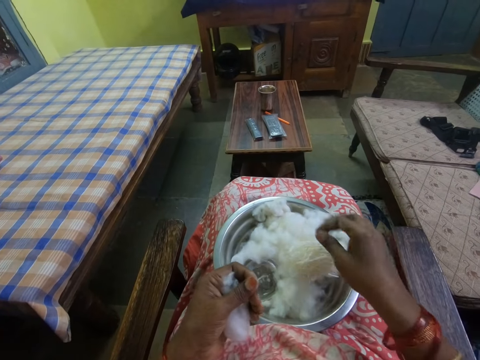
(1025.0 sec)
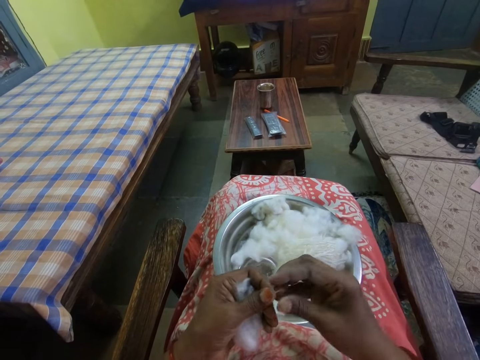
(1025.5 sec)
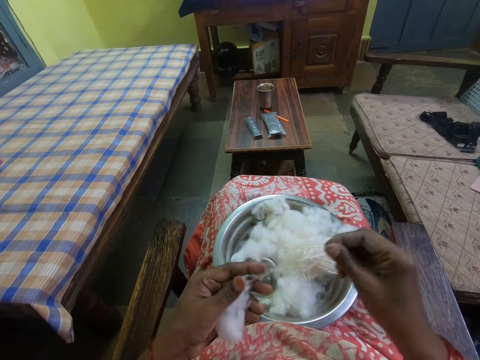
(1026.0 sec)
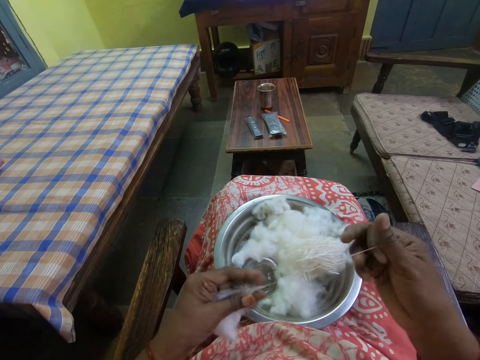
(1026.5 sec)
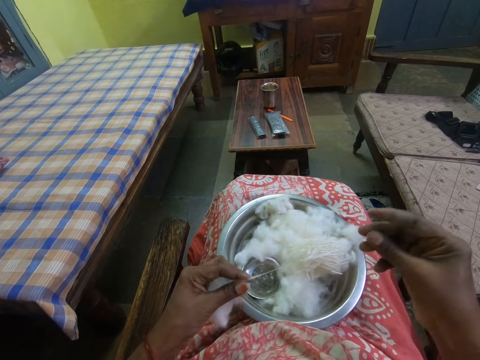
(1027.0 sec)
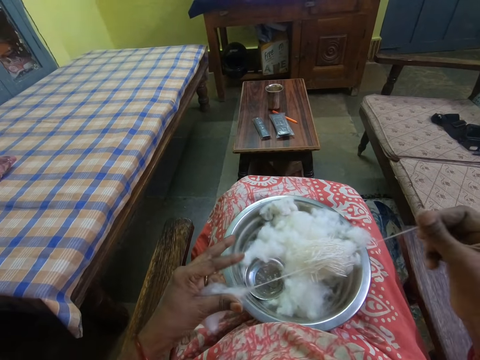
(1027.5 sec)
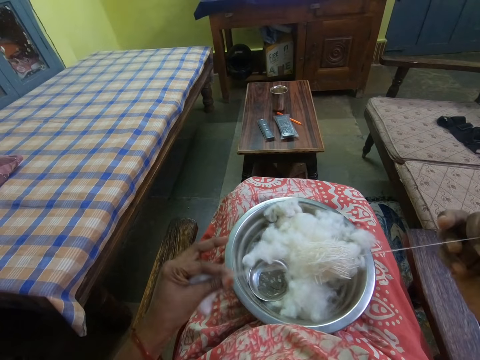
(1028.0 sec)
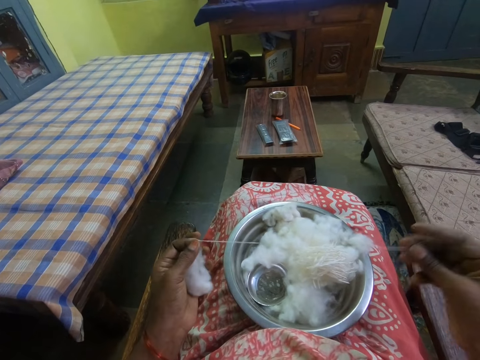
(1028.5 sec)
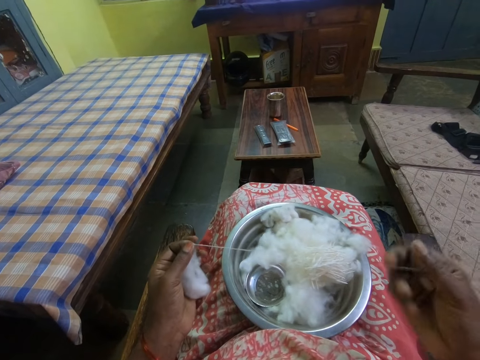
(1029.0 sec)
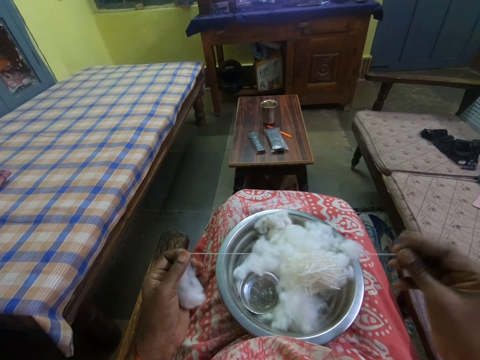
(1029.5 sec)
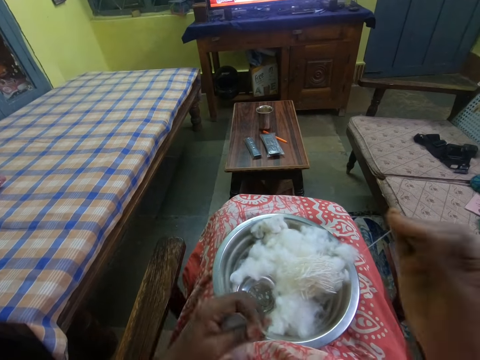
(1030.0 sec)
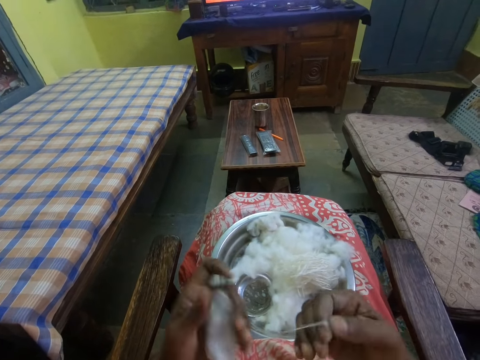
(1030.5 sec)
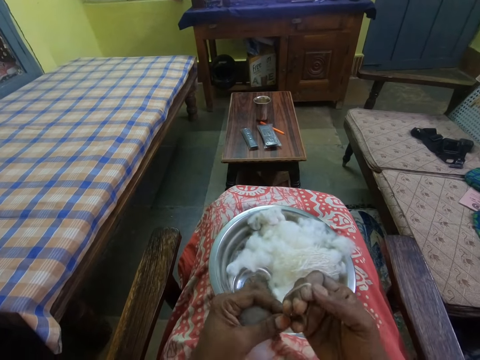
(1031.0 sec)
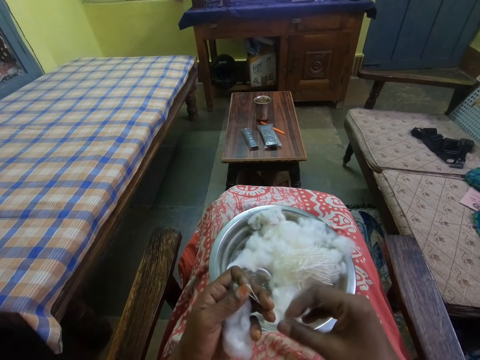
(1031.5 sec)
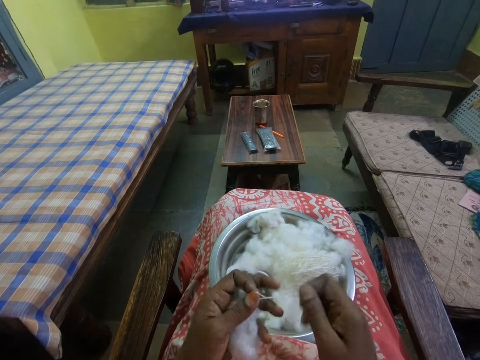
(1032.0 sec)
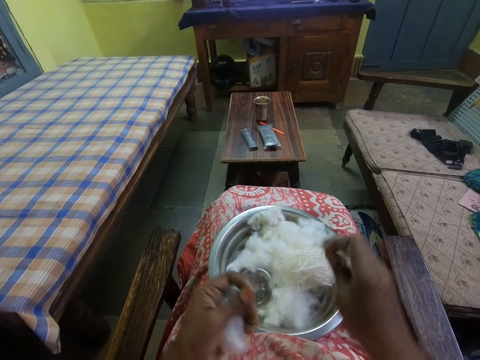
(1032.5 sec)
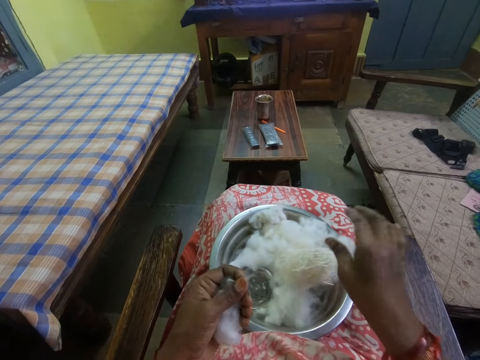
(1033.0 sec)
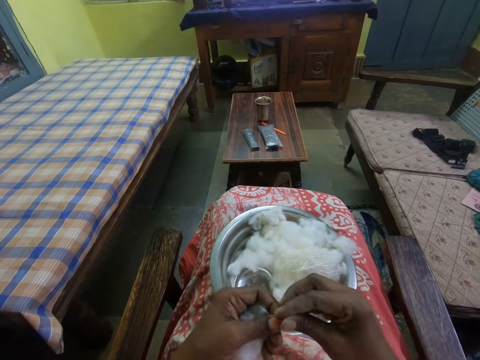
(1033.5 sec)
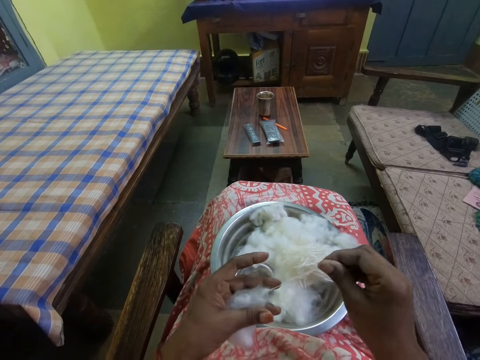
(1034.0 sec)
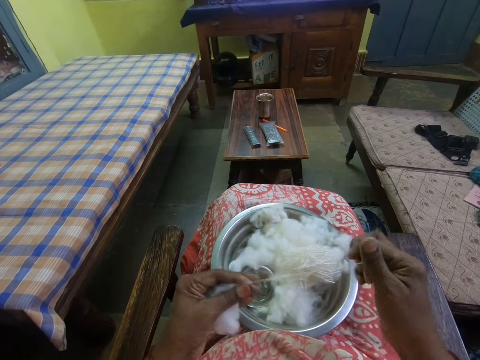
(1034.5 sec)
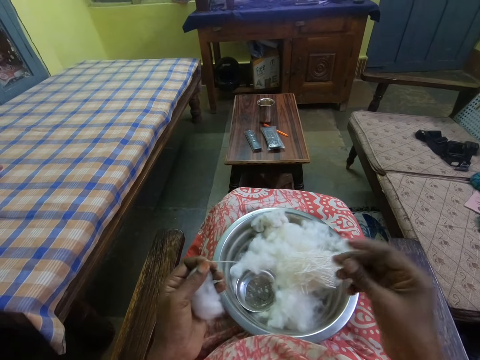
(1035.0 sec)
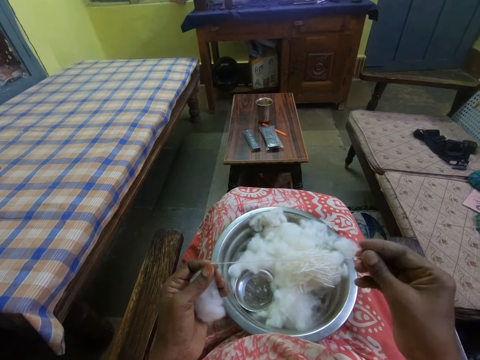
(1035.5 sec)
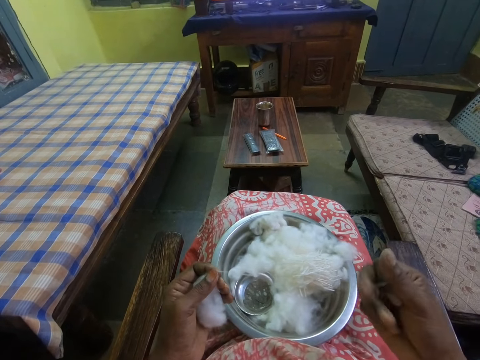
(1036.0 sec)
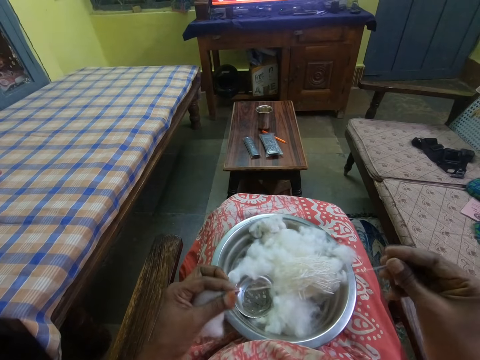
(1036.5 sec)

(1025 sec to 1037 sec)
The camera wearer puts the cotton wool strand in the tray. They unroll a cotton wool strand from the cotton wool. They fold the cotton wool strand. They put the cotton wool strand in the tray. They unroll a cotton wool strand from the cotton wool.

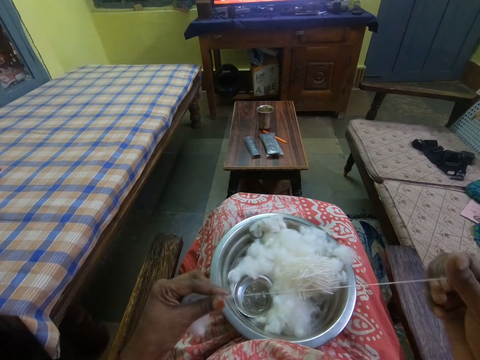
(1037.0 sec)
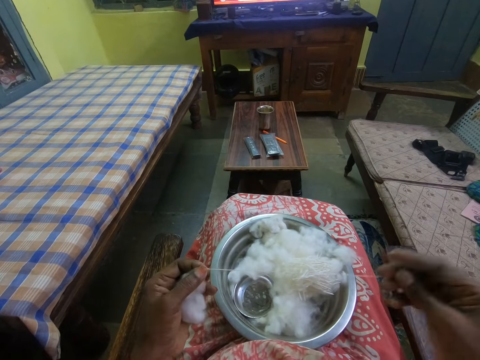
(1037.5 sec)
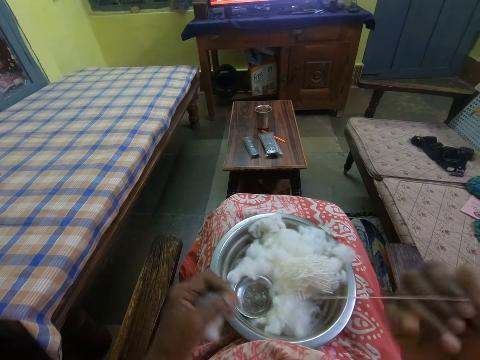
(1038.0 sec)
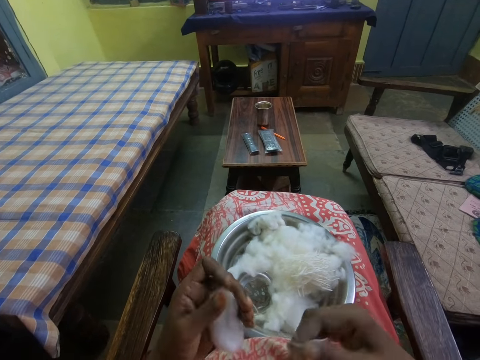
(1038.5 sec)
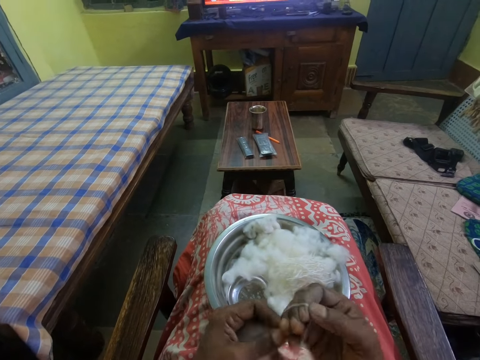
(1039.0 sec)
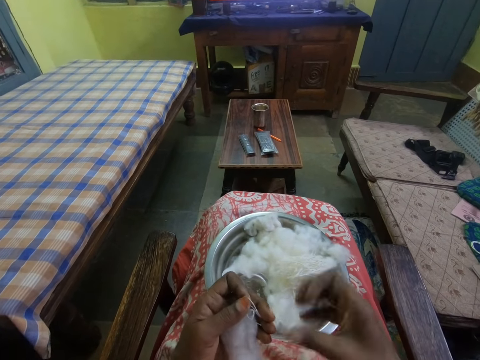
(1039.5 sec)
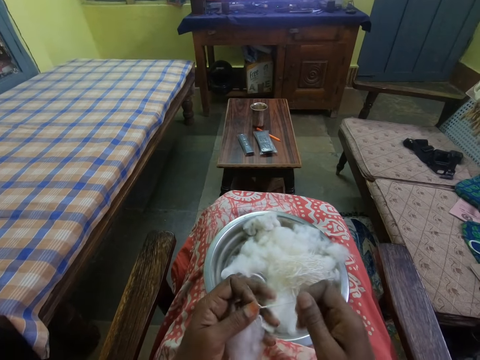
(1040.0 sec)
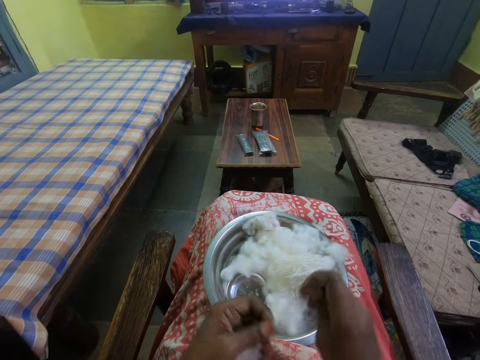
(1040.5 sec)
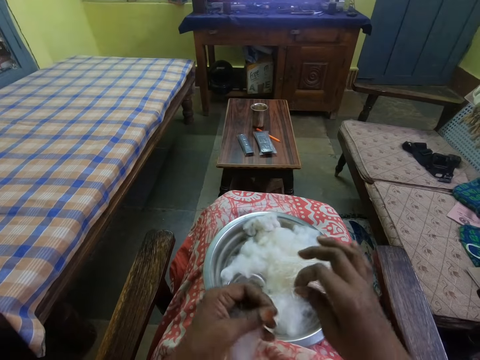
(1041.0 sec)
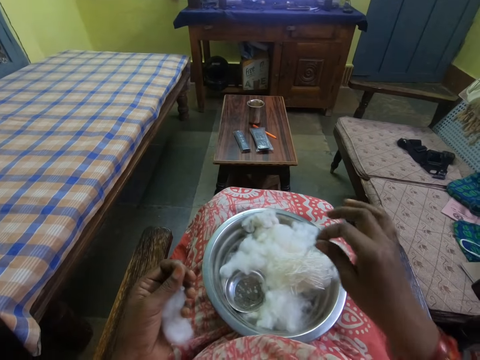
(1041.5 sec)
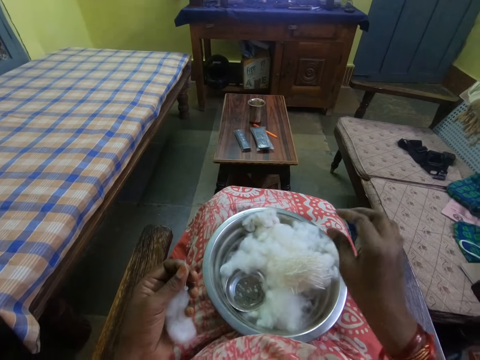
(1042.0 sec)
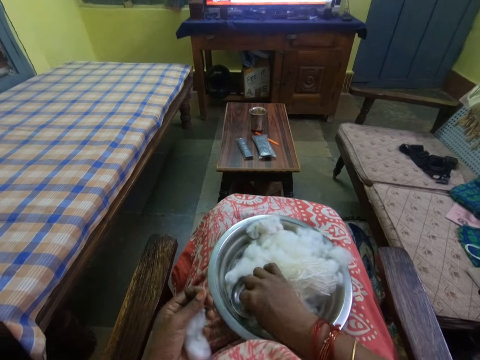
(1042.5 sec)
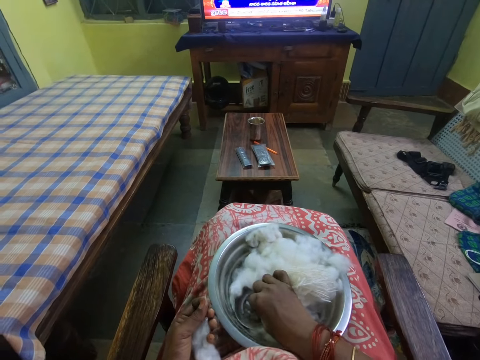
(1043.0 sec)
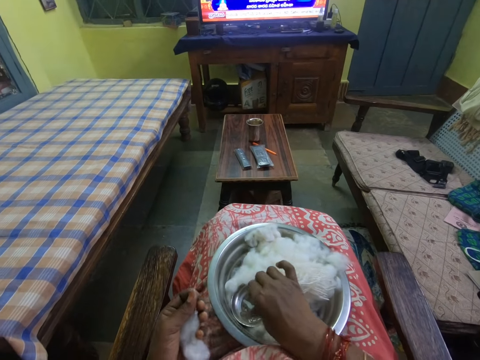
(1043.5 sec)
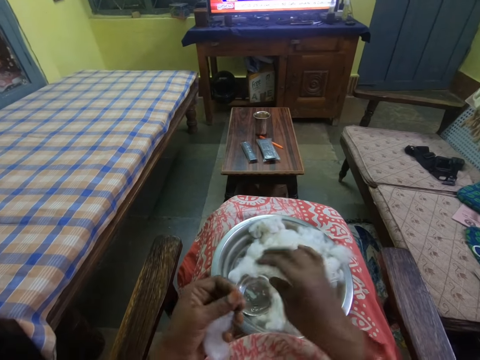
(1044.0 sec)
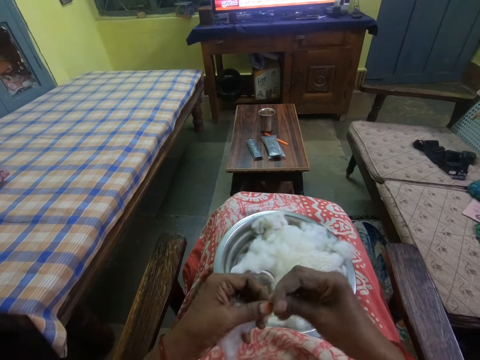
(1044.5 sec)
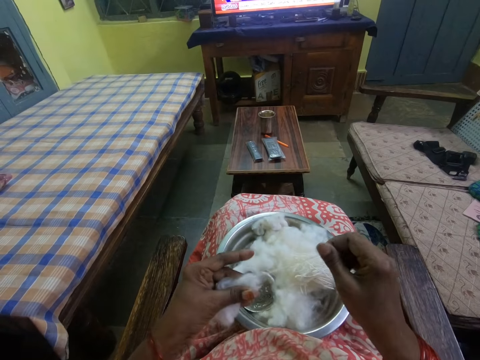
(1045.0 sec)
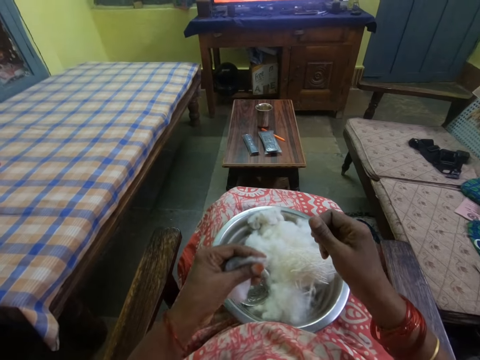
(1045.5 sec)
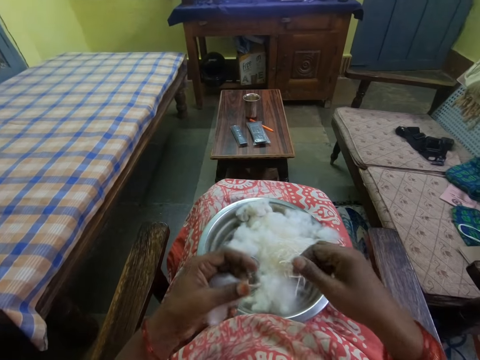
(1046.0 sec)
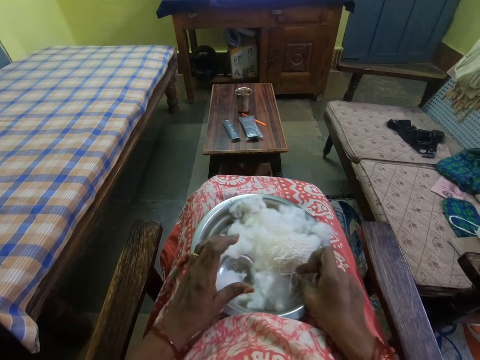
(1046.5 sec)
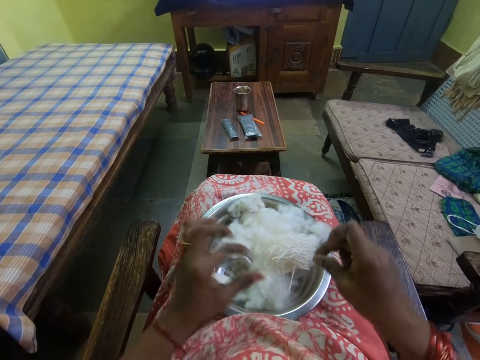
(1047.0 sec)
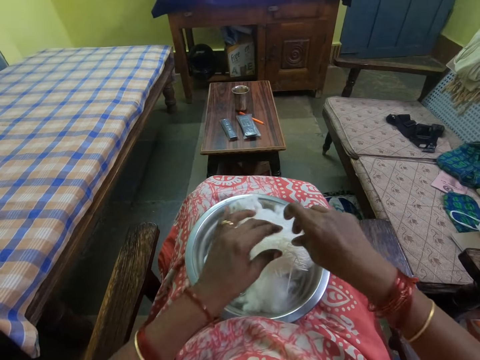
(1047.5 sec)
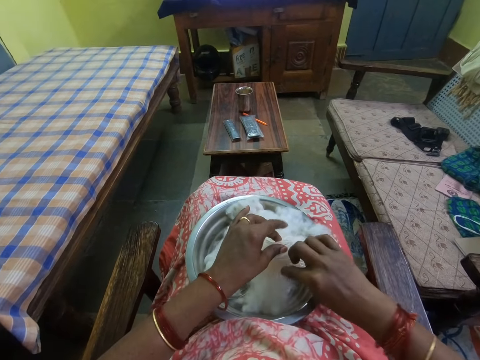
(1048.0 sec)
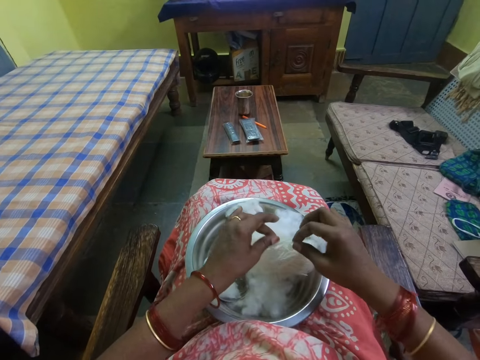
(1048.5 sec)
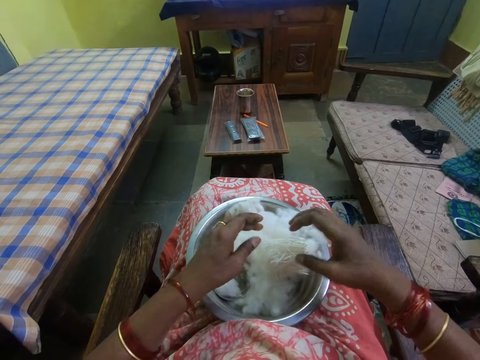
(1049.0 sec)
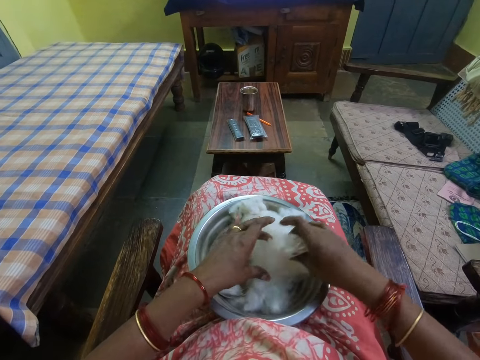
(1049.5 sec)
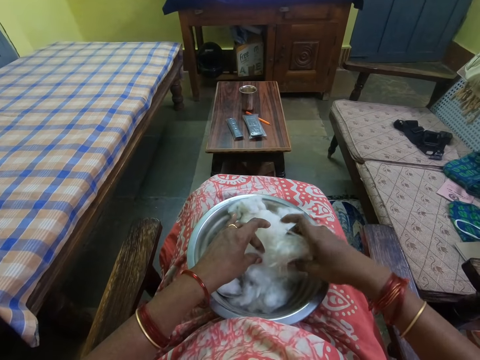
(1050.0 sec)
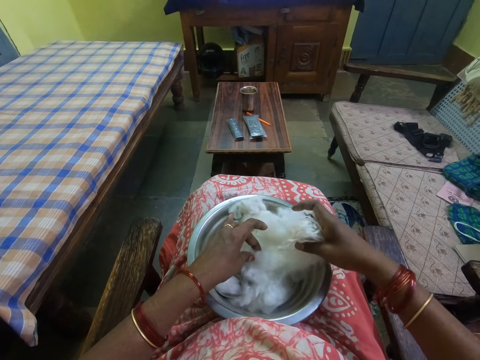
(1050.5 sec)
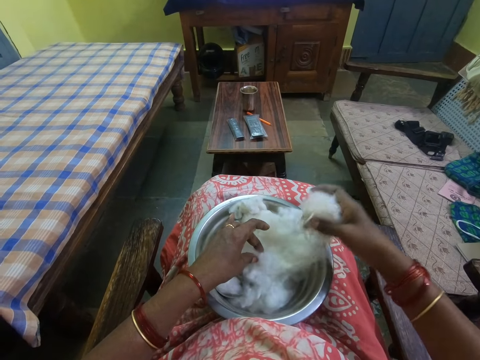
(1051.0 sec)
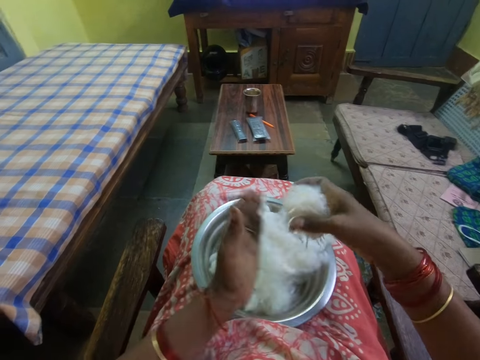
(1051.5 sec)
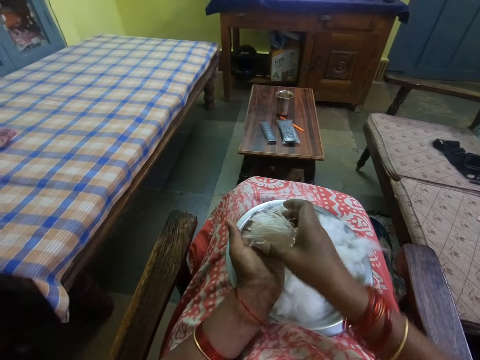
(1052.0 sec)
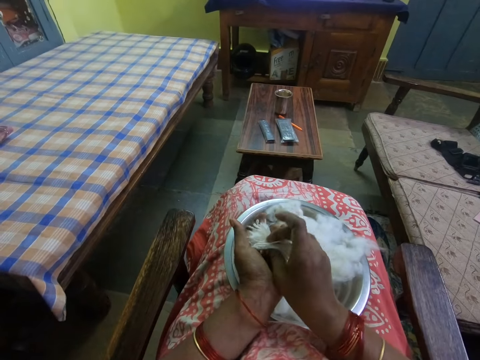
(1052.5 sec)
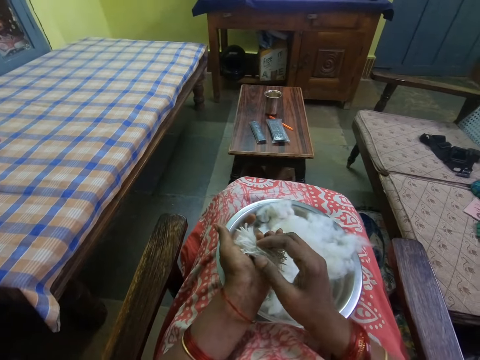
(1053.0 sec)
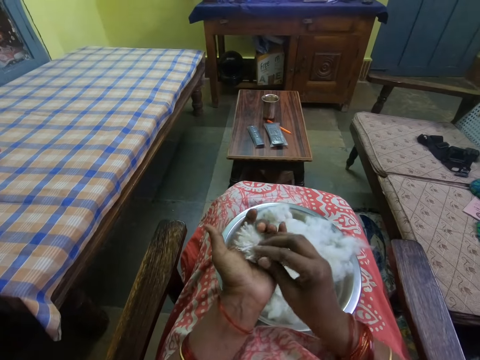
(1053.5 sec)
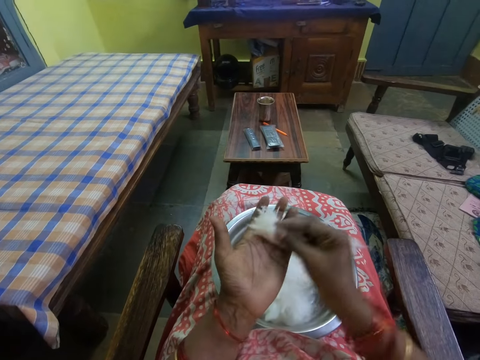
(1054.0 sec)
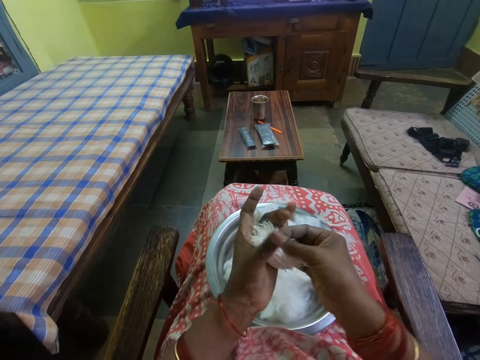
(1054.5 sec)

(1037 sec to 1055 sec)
The camera wearer folds the cotton wool strand. They put the cotton wool strand in the tray. They dip fingers in the liquid inside the bowl. They rub fingers. They unroll a cotton wool strand from the cotton wool. They pick a cotton wool strand from the tray. They put the cotton wool strand in the tray. They pick a cotton wool strand from the tray. They put the cotton wool strand in the tray. They pick cotton wool strands from the tray. They put the cotton wool strands in the left hand.
